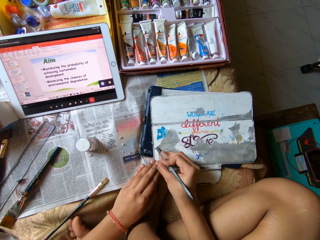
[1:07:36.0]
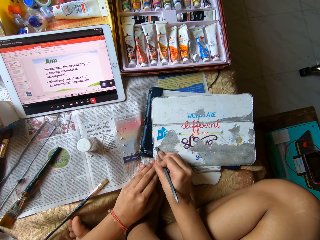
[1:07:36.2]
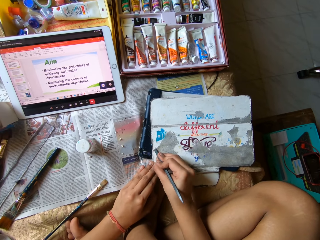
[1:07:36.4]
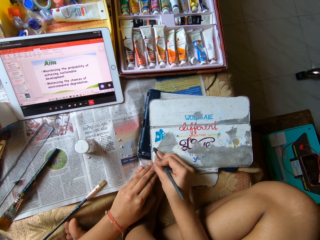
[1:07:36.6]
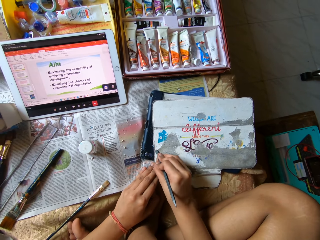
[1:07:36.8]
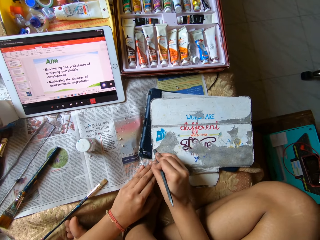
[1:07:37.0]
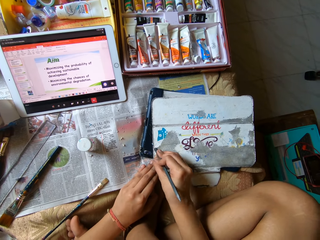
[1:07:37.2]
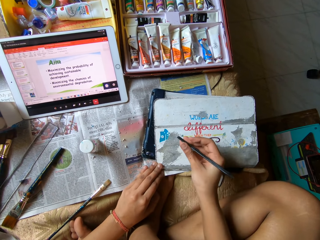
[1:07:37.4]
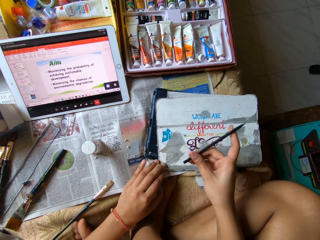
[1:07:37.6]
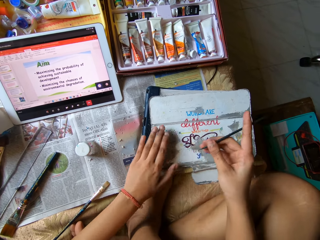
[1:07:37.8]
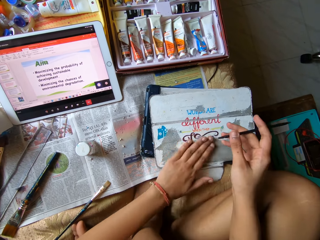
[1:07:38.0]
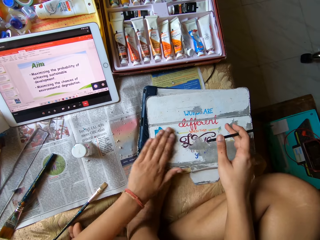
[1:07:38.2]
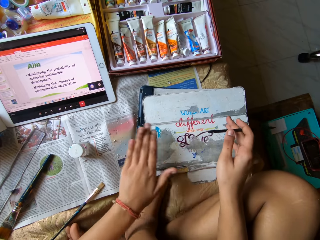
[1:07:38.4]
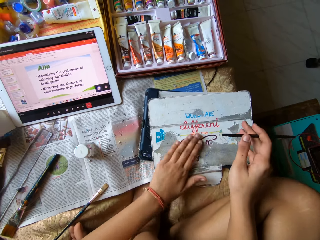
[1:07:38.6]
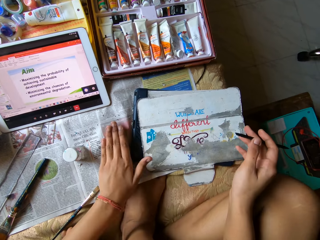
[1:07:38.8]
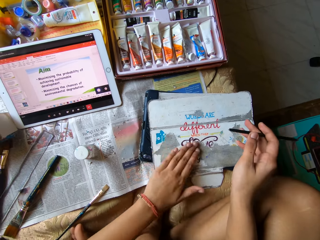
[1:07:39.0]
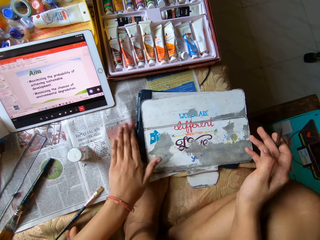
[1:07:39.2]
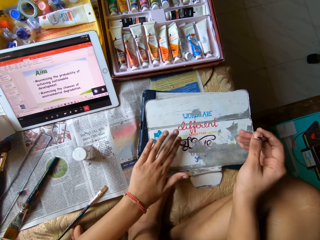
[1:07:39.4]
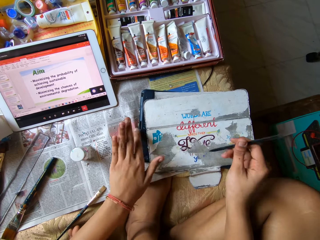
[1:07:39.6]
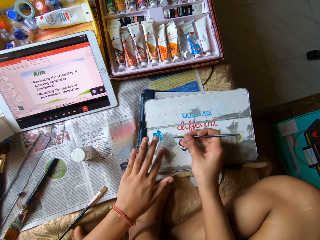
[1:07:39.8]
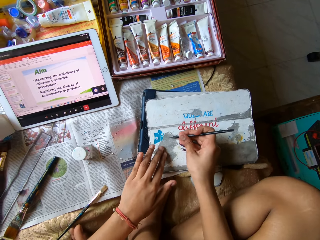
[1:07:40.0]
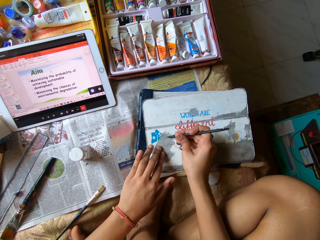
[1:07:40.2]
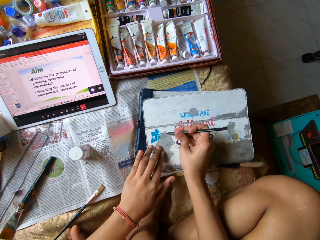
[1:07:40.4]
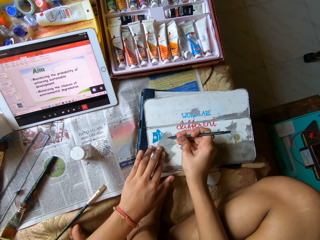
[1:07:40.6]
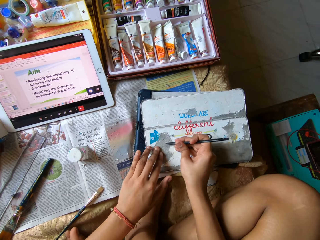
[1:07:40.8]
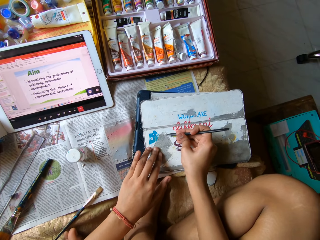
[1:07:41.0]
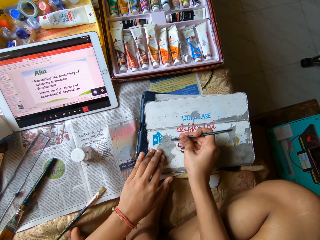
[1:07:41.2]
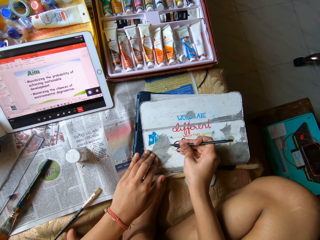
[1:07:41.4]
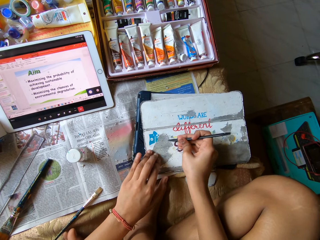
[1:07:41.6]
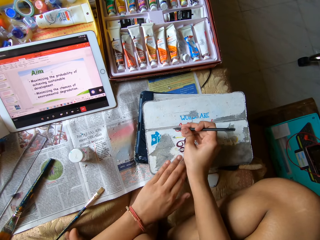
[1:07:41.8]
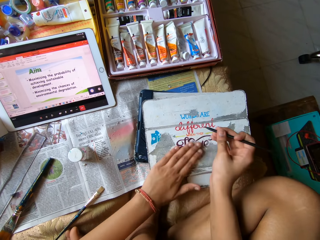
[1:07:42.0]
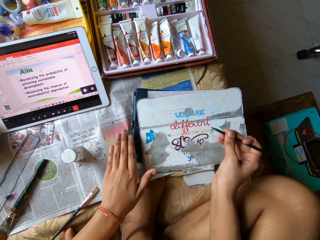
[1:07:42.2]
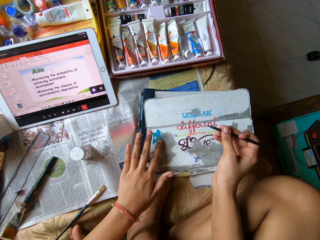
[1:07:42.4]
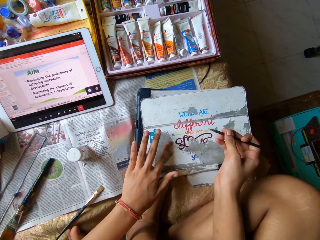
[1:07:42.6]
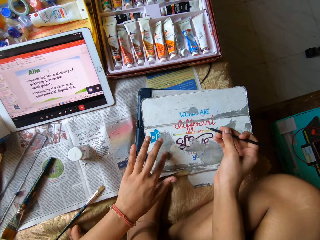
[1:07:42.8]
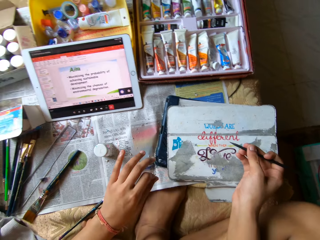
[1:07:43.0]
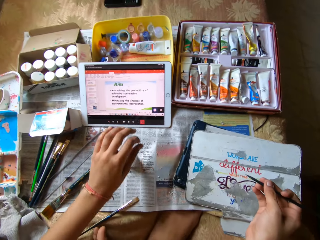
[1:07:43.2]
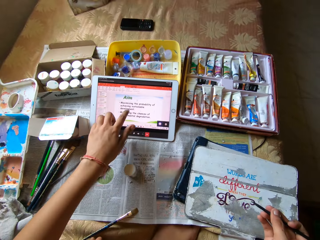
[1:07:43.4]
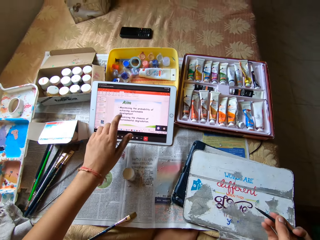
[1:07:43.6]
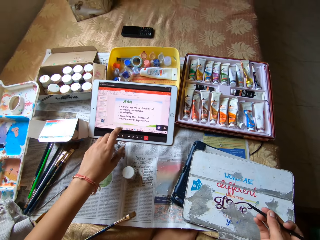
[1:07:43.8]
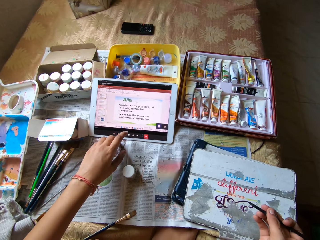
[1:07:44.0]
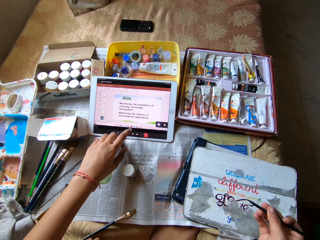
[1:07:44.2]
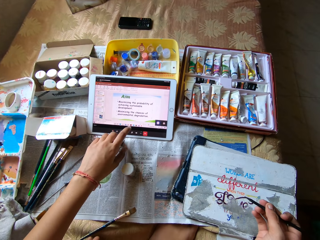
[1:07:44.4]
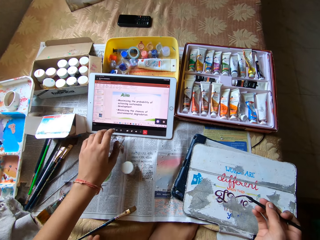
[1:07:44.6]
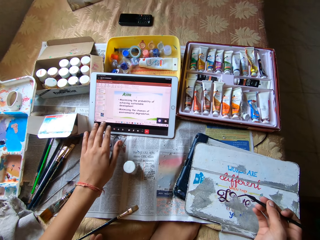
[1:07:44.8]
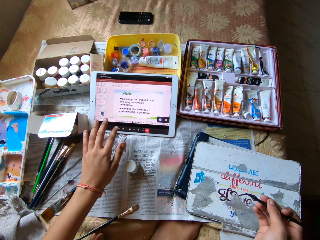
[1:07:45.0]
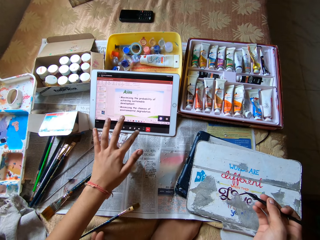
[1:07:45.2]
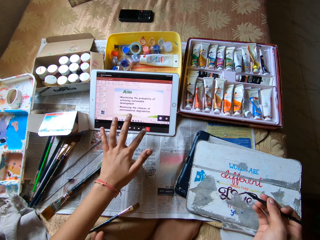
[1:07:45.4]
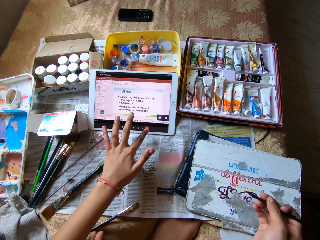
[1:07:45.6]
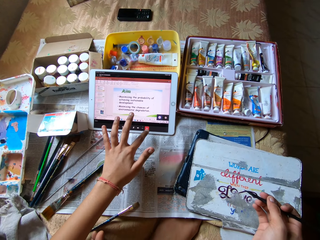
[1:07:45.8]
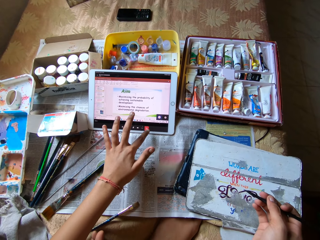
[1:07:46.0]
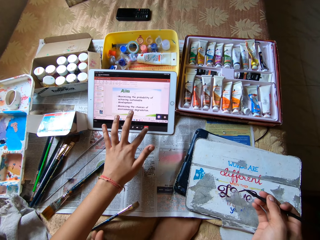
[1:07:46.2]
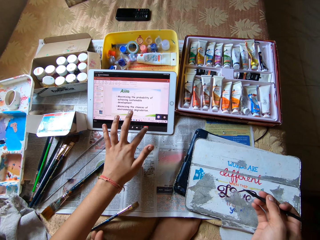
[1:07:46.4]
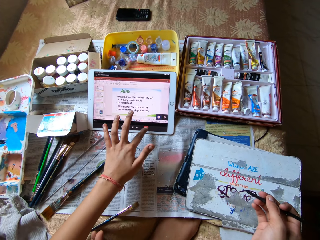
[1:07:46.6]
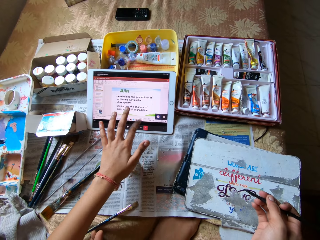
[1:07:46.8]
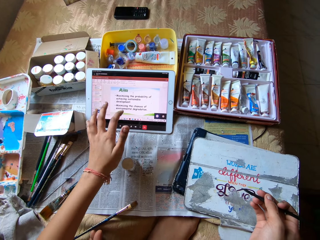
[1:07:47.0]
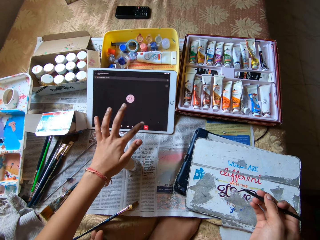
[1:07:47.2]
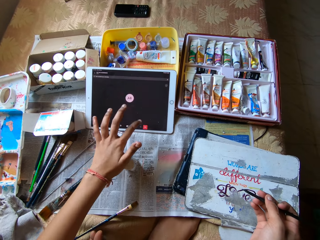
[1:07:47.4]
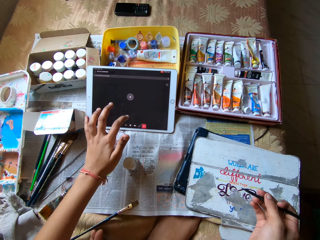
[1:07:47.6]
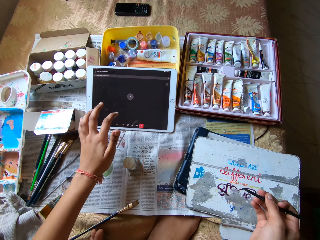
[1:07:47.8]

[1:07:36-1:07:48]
The camera wearer drops the scraps on the newspaper with her left hand. She places the brush on the box. She scrapes the tablet case with the carving tool in her right hand. She lifts the brush. She cleans the tablet case with her left hand. She places the brush on the box. She scrapes the tablet case with the carving tool in her right hand. She cleans the tablet case with her left hand. She operates a tablet with her left hand.

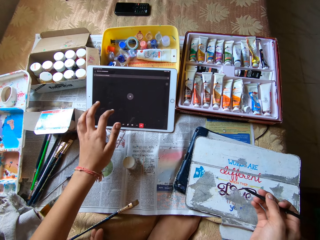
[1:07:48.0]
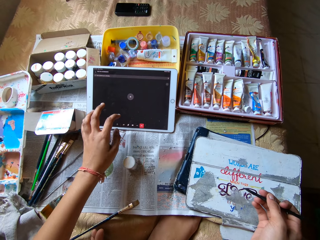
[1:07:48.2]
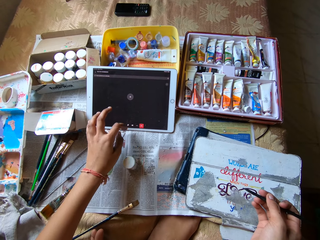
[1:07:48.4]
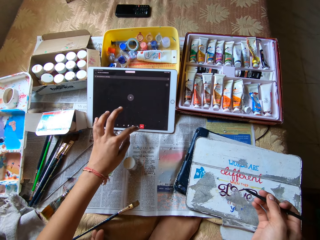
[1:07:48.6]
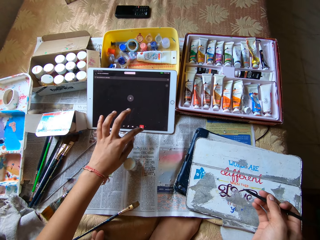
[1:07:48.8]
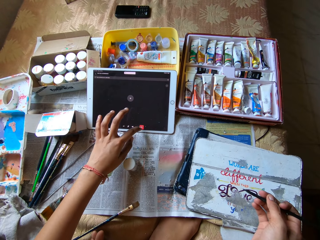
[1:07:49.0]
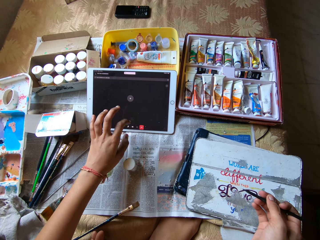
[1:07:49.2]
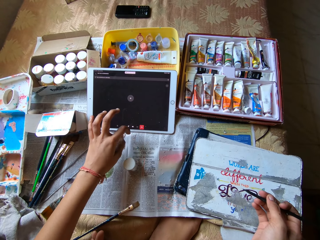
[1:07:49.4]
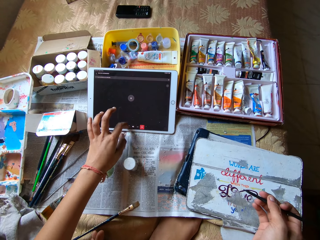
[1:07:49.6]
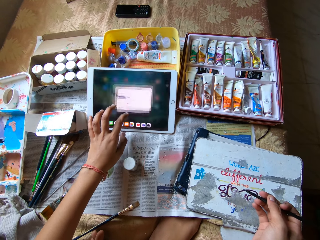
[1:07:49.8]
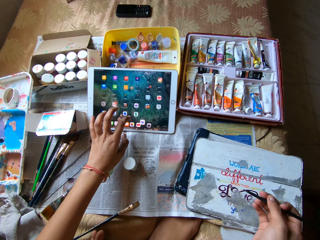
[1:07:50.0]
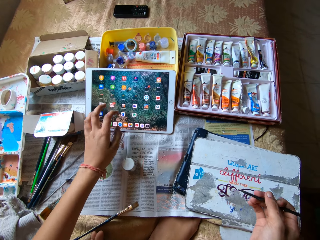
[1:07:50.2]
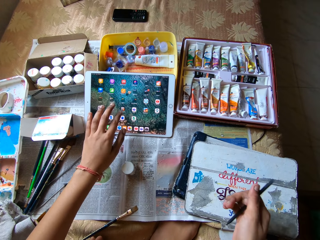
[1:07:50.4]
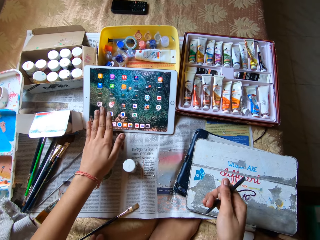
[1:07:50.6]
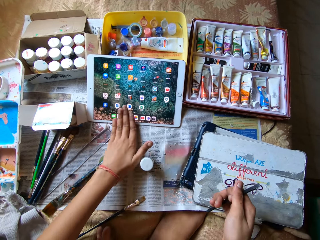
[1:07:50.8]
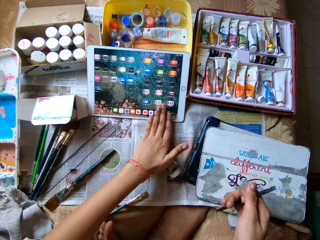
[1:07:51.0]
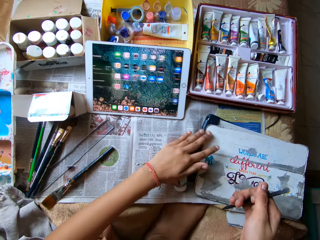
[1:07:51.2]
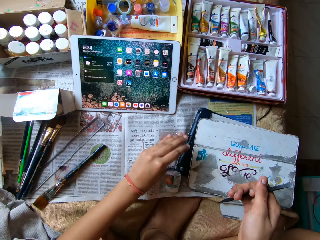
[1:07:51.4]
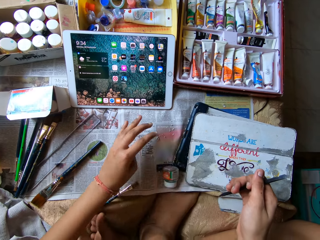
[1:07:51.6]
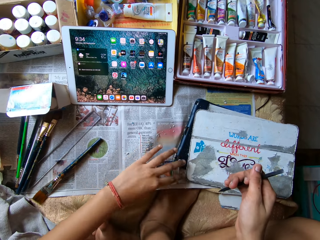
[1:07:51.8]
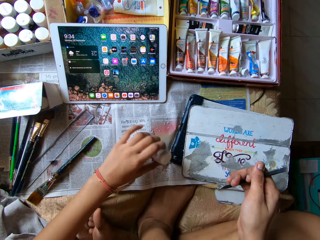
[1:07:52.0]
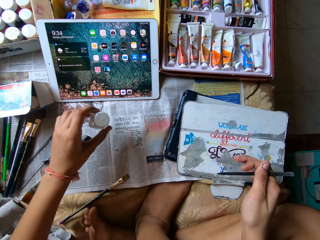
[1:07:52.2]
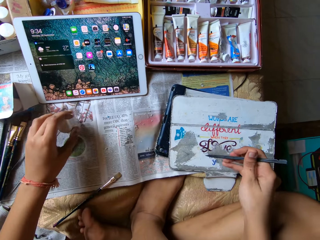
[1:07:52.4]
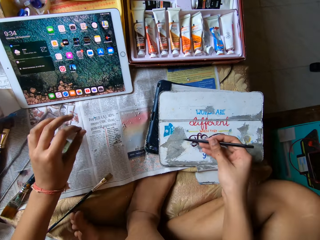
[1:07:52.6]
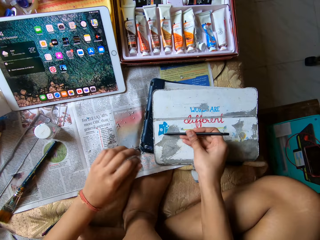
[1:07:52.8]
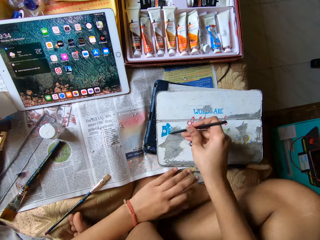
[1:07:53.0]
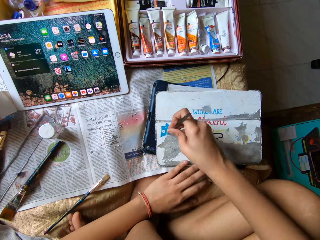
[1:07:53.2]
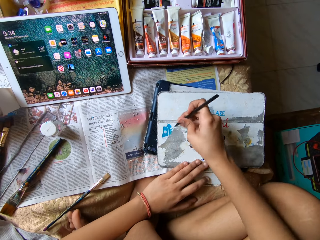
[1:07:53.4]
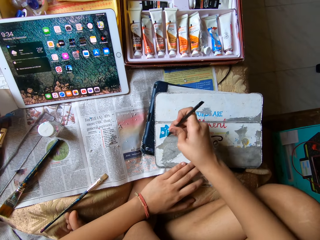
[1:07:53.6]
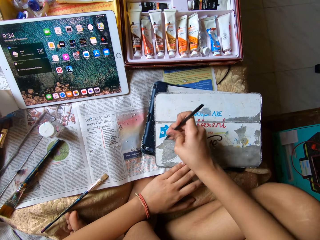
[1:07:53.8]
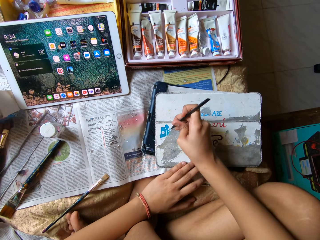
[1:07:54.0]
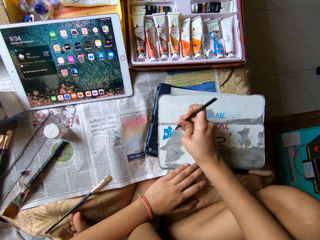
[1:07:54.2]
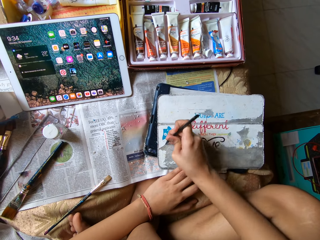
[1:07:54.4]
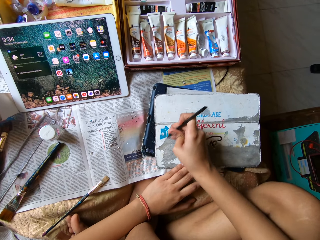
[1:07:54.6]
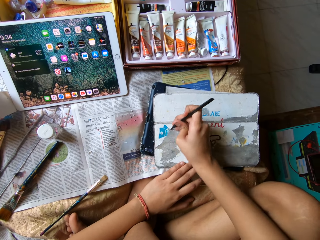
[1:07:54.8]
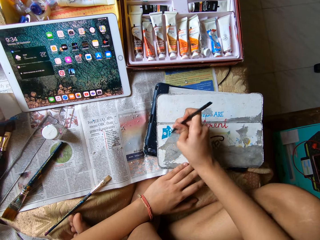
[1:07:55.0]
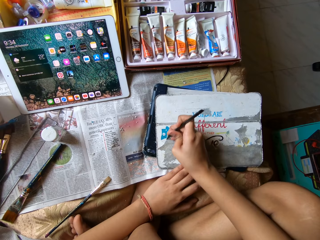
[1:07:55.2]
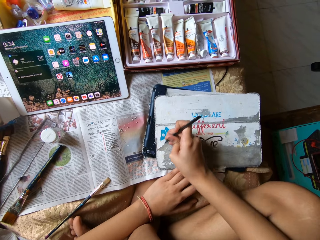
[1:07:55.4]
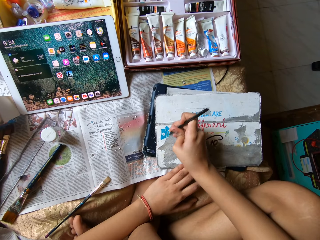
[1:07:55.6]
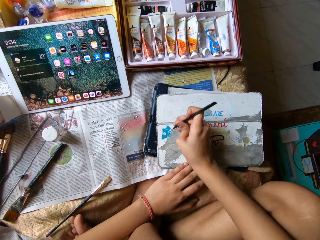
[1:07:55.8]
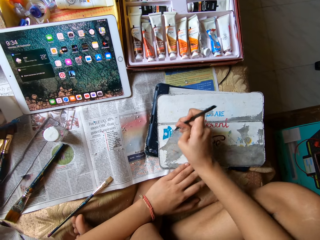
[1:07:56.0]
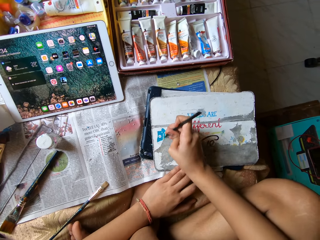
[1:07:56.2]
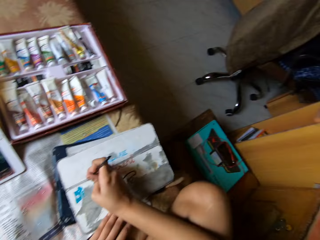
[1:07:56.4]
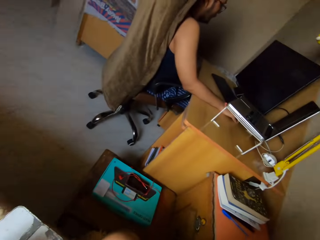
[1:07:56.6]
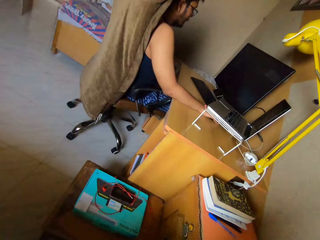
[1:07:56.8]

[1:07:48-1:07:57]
The camera wearer picks up a container from the bed with her left hand. She moves a bottle. She drops the container on the bed with her left hand. She scrapes paint from the pouch with the pen scraper in her right hand. She places her left hand on the pouch.
